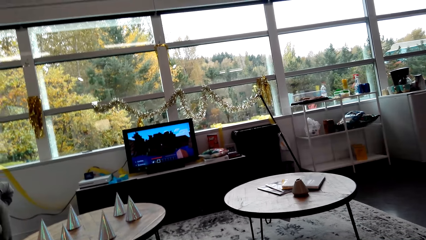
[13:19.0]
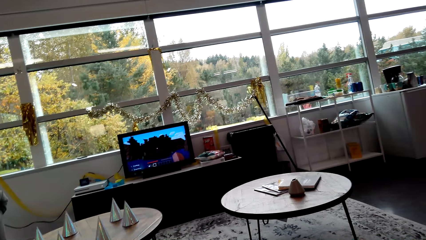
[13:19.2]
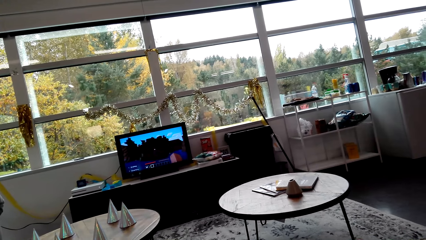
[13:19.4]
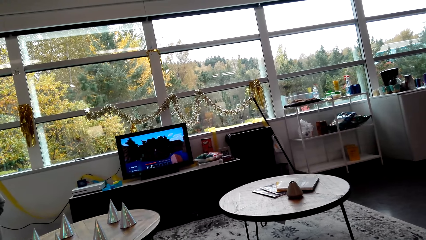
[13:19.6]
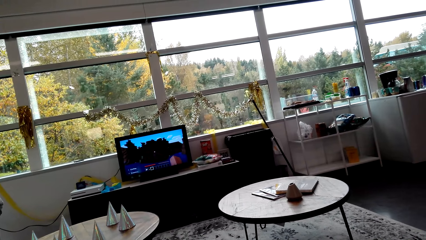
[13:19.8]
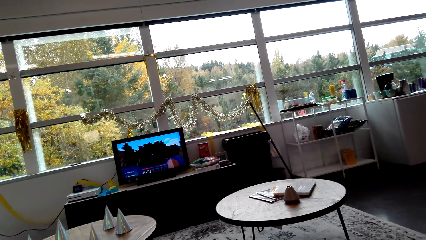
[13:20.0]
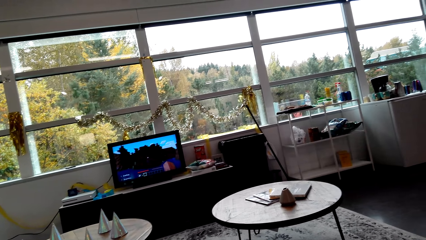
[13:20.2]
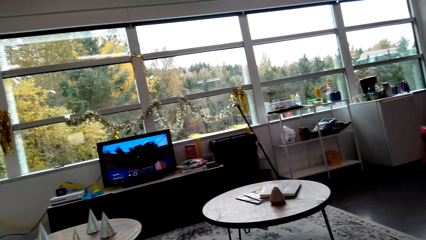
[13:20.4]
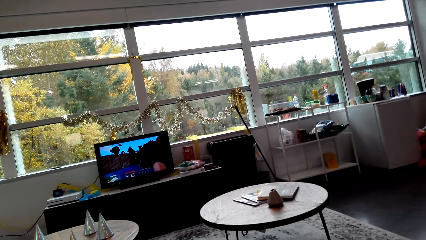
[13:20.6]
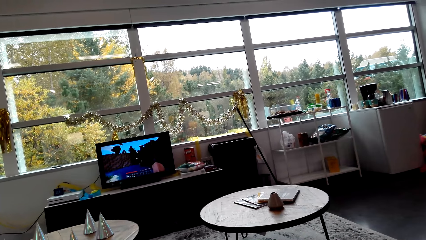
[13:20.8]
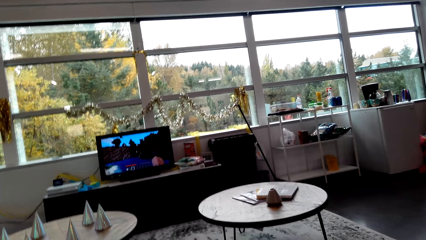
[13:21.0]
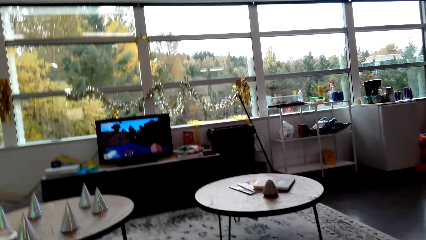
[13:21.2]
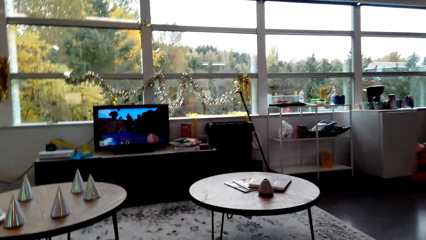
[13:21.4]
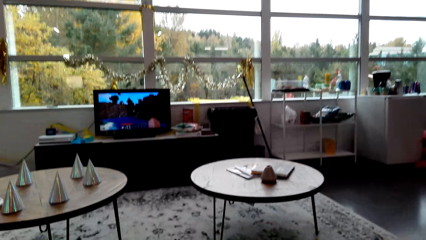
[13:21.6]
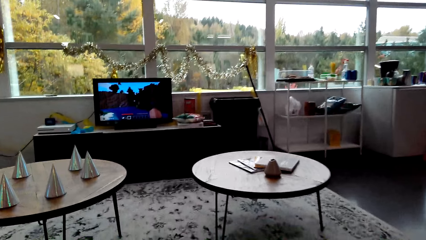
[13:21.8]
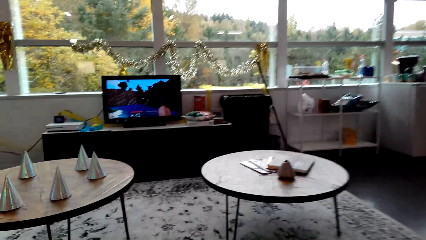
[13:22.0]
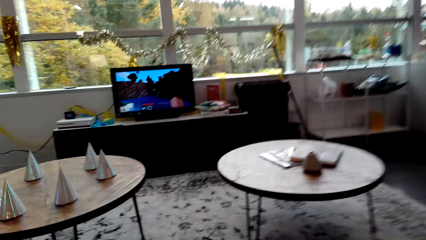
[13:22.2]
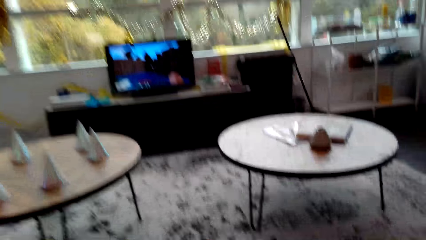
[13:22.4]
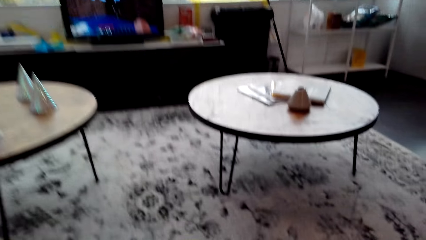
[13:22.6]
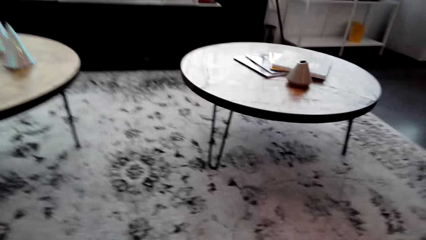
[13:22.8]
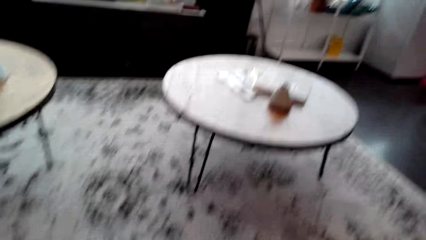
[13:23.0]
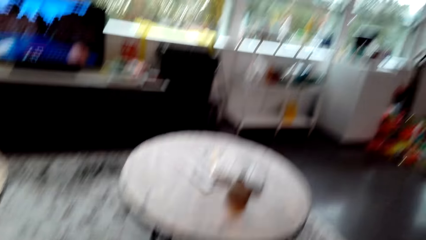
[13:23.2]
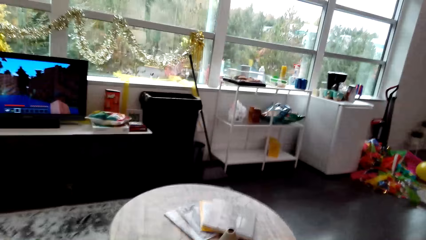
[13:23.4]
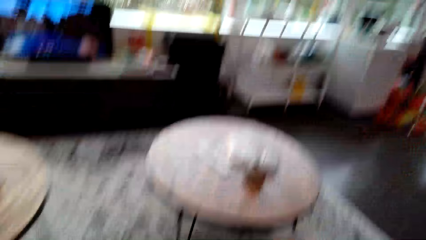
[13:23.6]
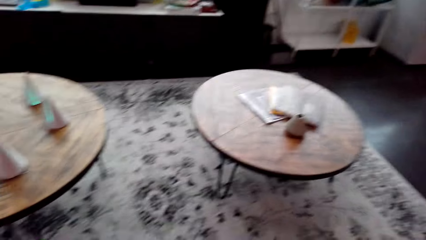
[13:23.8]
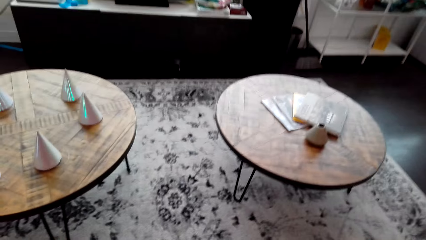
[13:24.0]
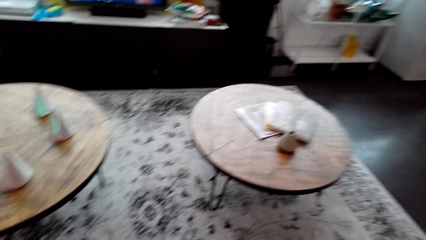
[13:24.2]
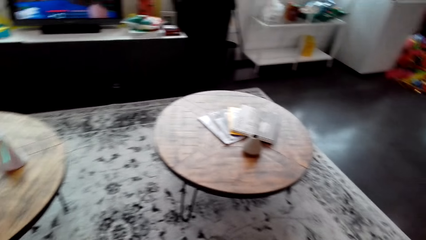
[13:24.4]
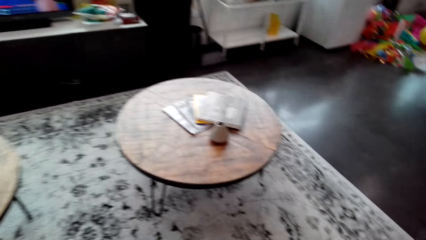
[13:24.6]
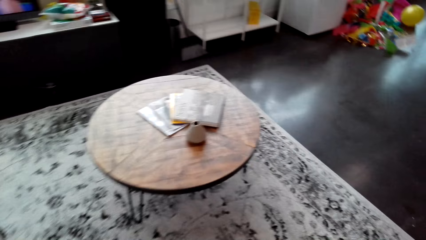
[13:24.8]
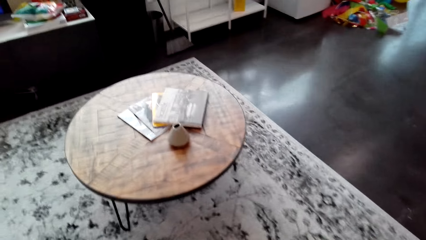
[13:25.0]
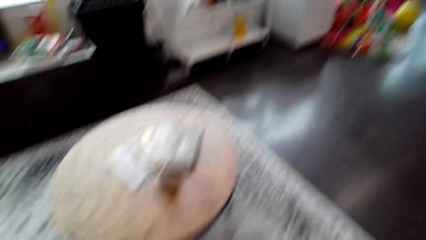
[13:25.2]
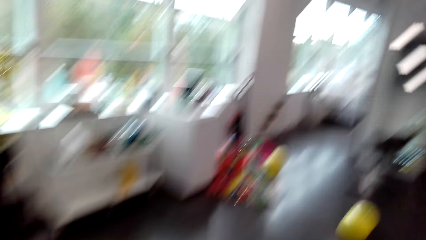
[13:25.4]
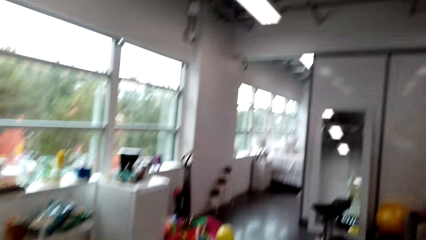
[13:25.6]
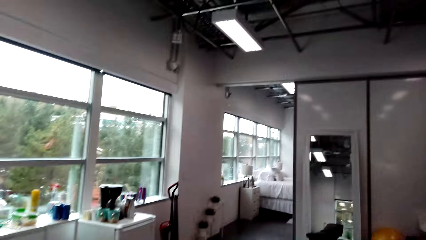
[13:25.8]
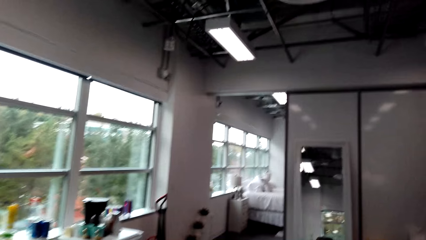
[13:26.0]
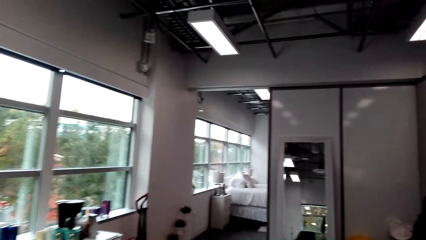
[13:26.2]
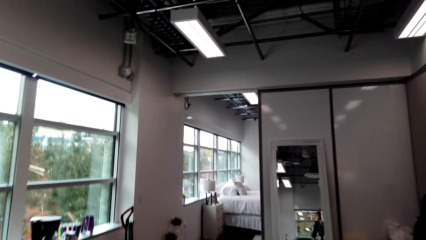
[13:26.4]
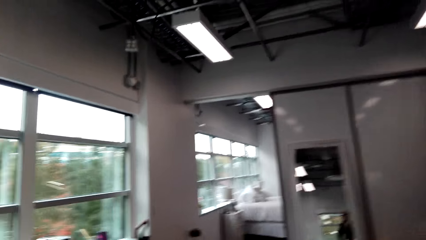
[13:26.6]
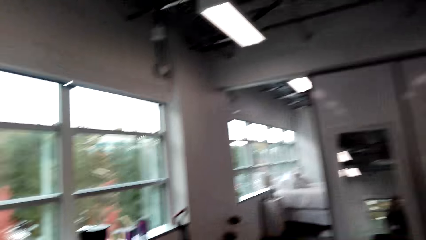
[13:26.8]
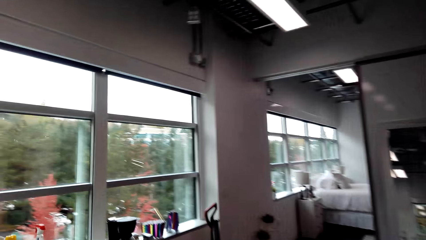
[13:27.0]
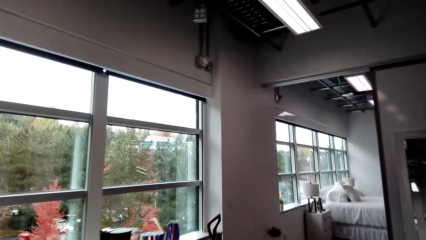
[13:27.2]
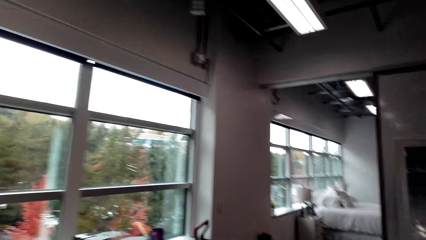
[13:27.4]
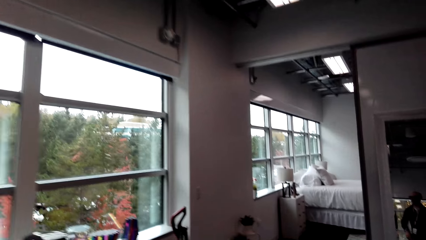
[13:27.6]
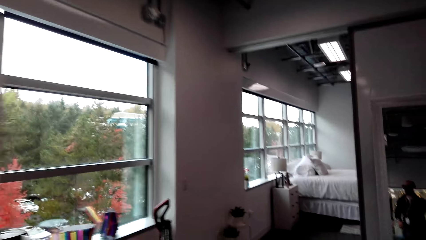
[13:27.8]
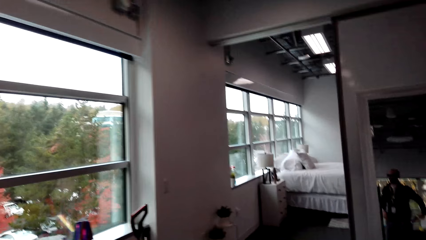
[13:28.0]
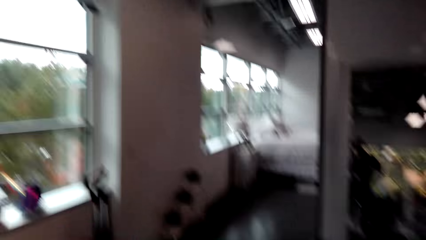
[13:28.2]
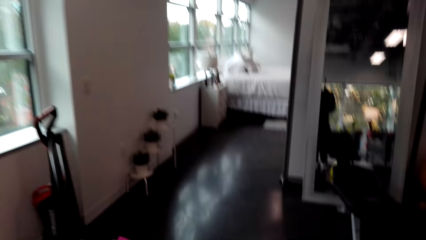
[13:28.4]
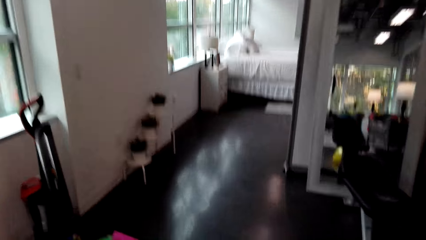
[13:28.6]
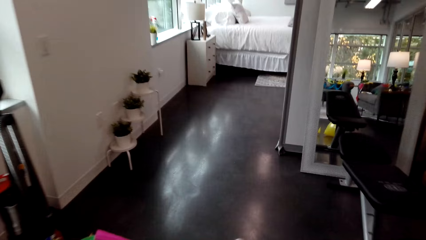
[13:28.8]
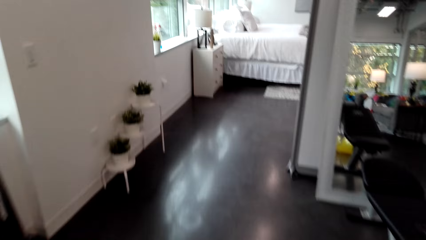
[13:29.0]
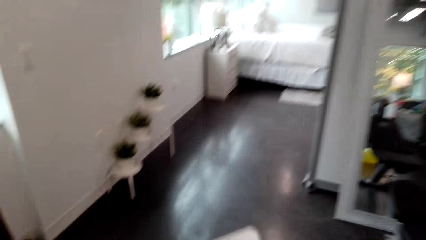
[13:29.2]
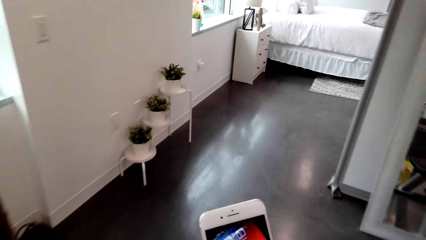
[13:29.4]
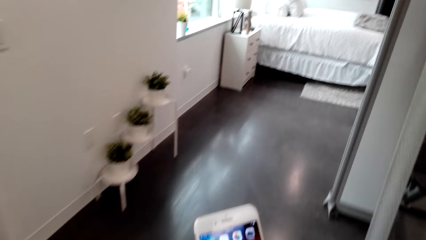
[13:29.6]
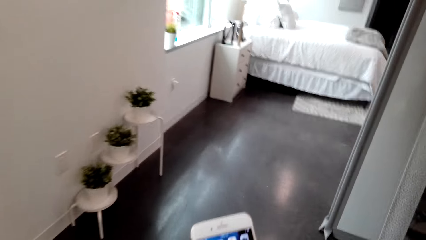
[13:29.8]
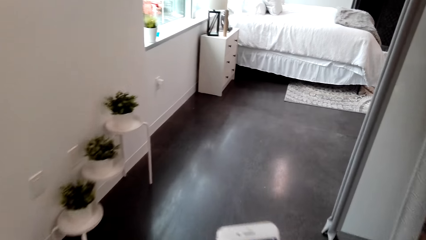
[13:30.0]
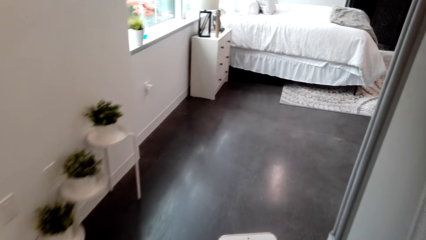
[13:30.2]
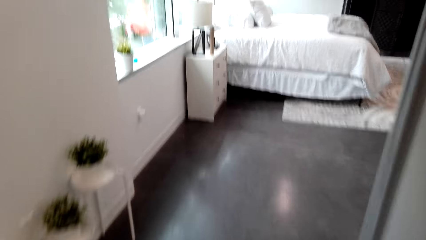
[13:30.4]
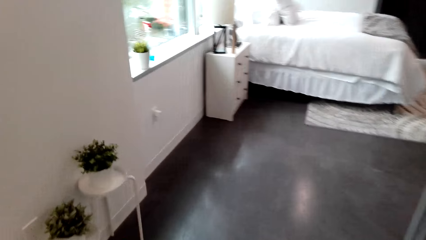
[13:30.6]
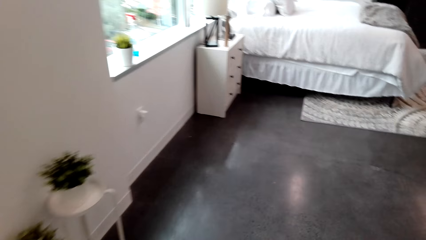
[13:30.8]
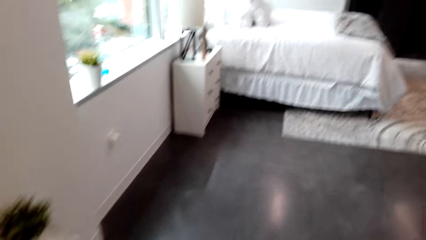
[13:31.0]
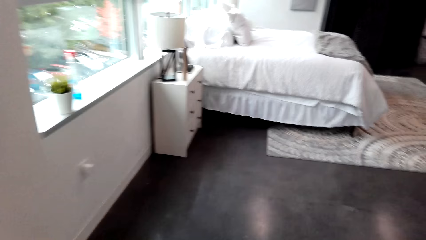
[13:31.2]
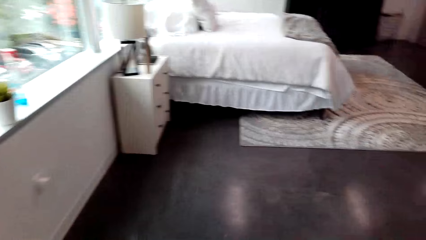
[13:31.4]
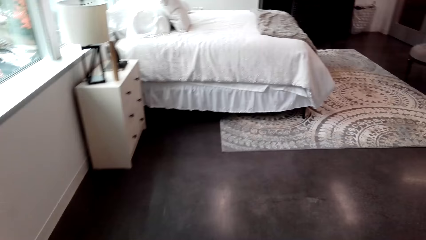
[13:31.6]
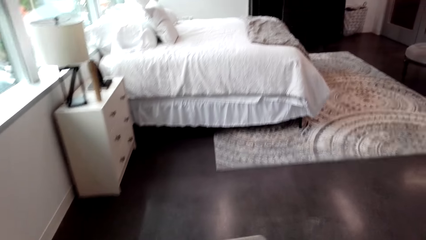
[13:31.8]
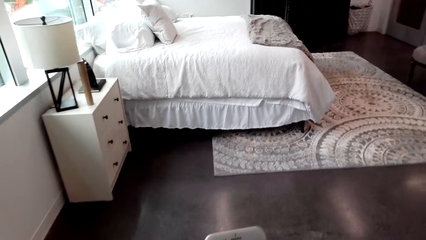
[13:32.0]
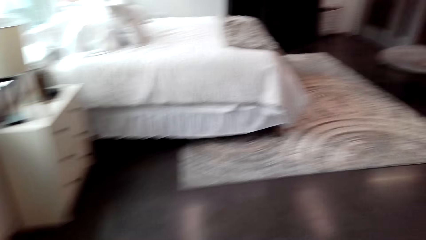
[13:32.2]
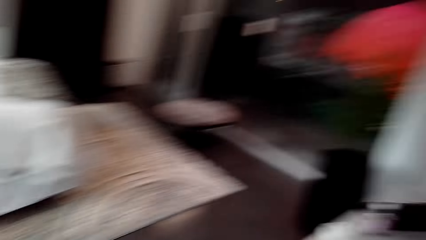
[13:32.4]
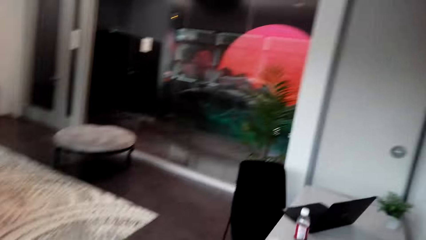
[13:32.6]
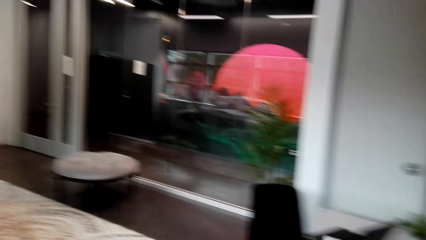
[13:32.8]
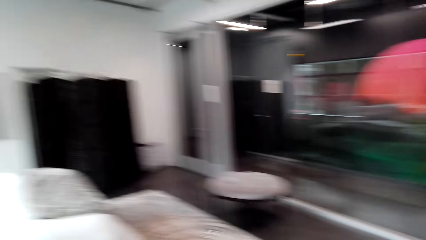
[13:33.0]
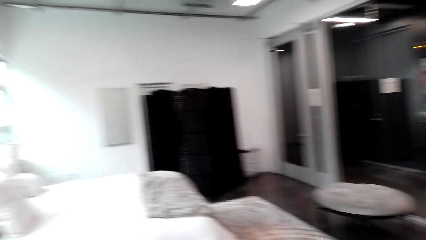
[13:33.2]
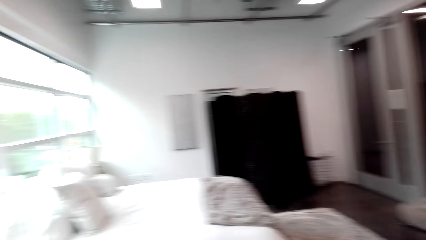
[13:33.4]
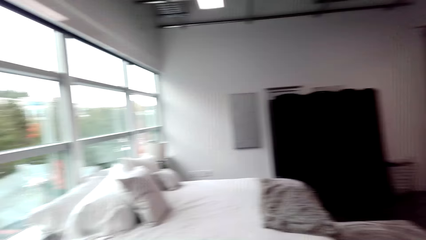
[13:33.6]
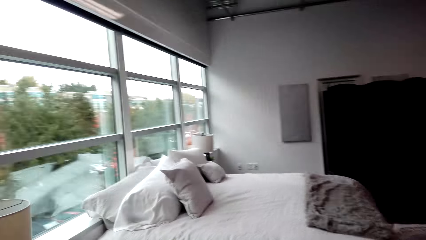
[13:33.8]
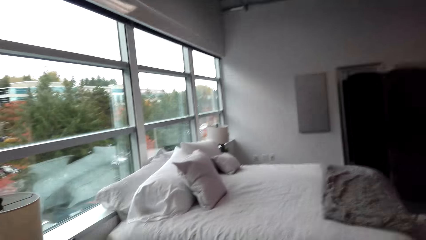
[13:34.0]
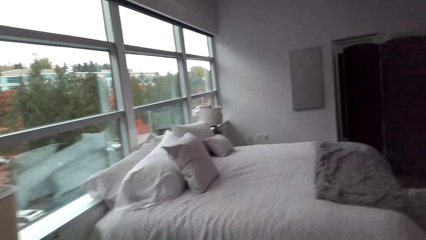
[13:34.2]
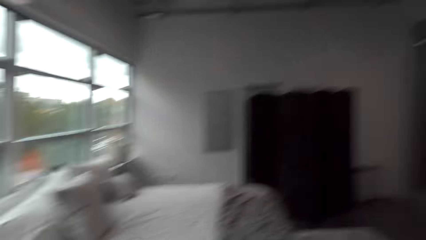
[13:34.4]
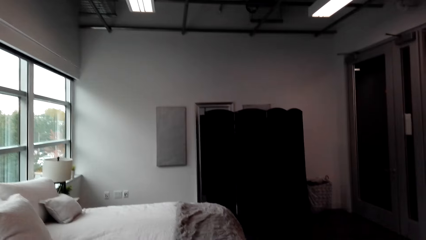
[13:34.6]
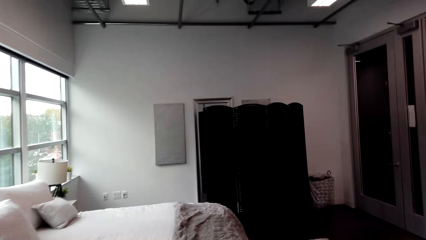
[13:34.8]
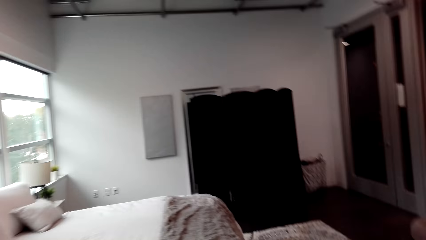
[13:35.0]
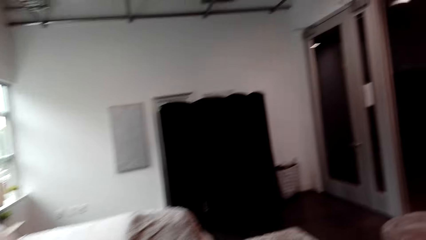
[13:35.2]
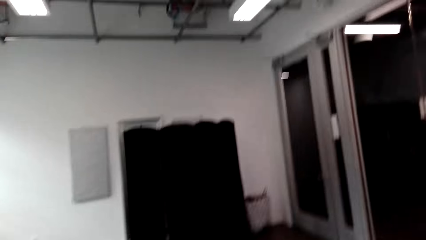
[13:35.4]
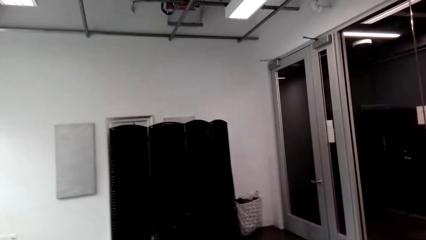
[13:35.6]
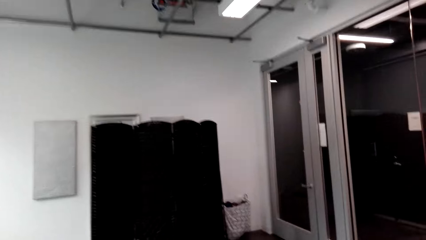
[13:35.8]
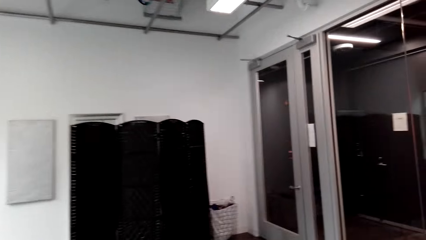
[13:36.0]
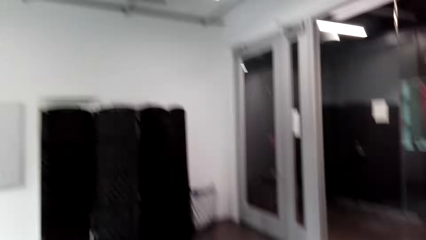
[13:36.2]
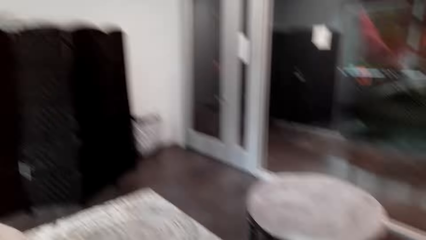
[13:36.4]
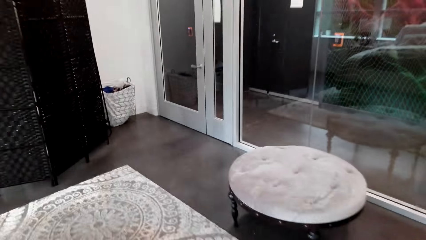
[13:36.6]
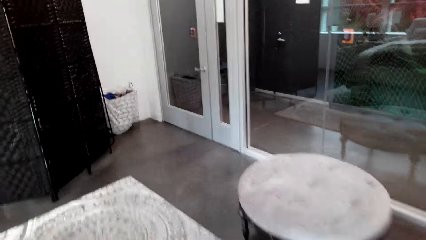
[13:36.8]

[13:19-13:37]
The camera wearer looks around and walks around. They scroll on the phone. They walk around, look around and hold the phone.
